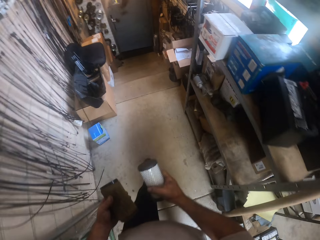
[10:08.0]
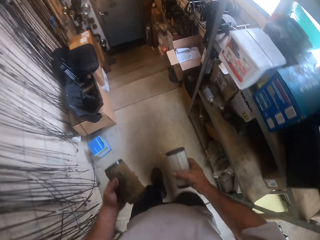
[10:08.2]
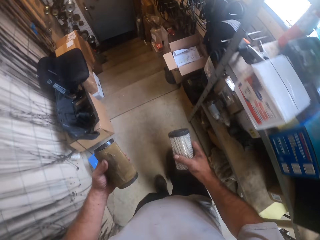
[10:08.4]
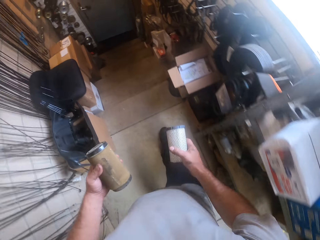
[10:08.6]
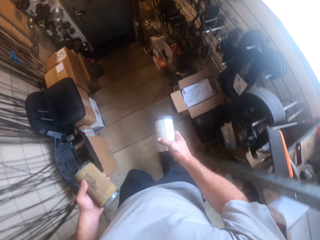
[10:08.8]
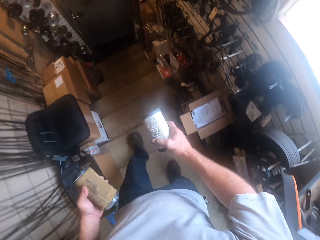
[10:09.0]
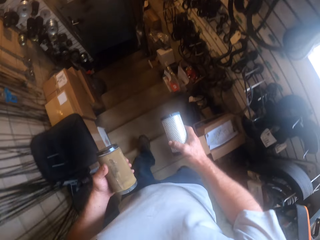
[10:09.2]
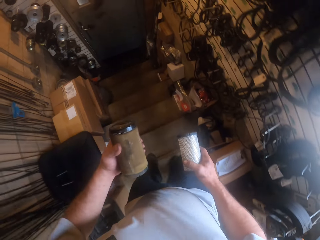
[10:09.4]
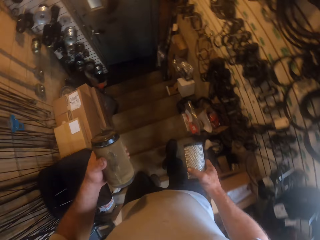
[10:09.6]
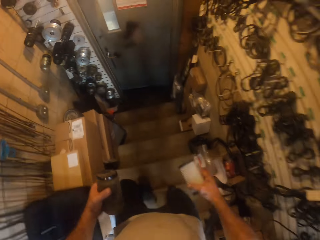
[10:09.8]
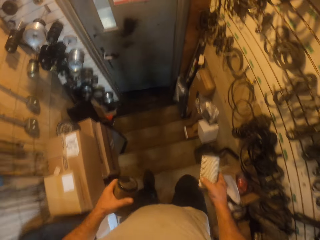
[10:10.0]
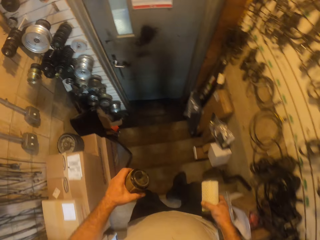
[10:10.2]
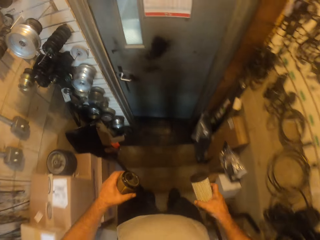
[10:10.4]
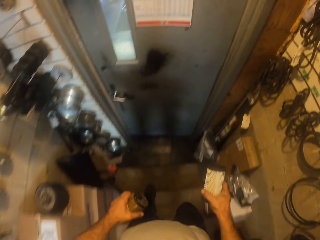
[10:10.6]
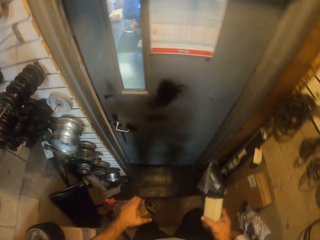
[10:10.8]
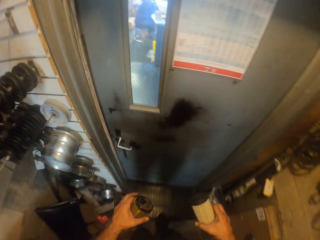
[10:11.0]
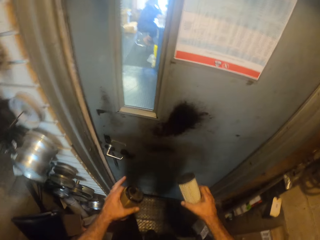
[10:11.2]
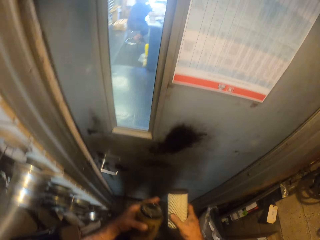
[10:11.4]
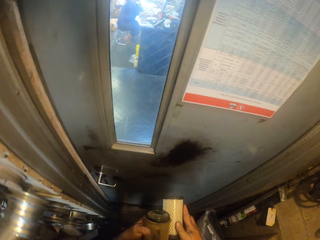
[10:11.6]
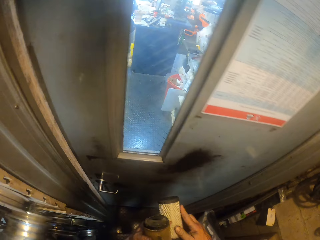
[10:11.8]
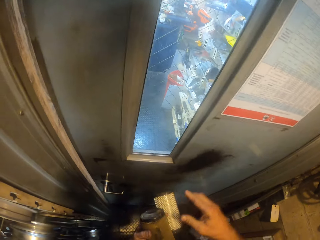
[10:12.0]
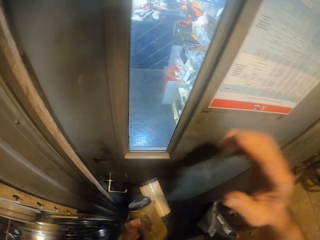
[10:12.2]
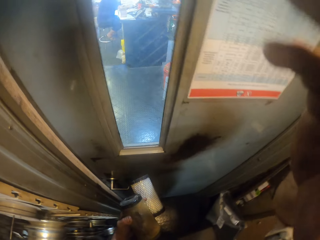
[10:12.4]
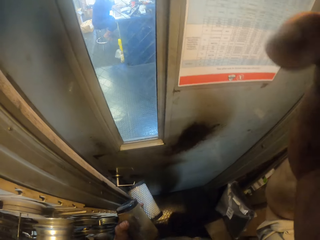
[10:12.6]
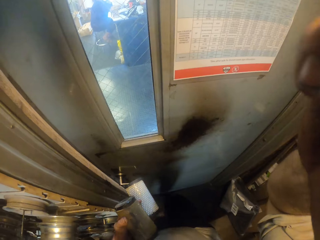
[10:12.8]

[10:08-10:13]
The camera wearer walks down the stairs.
